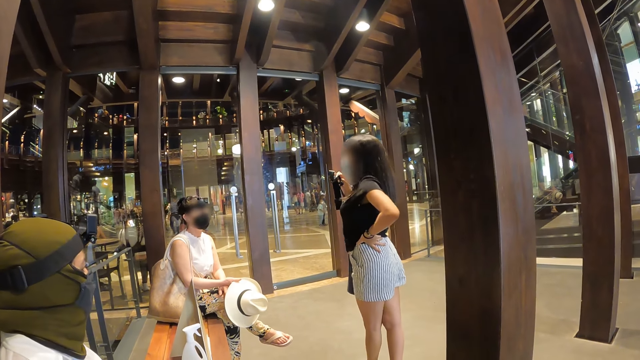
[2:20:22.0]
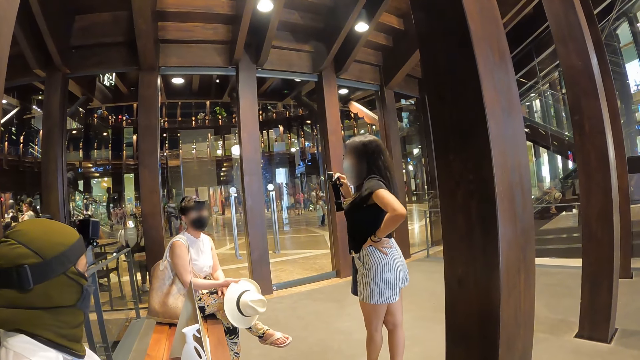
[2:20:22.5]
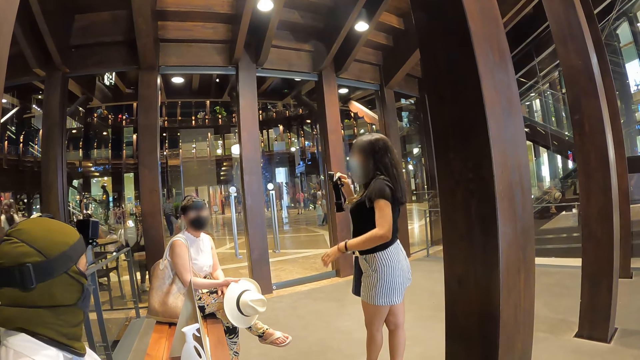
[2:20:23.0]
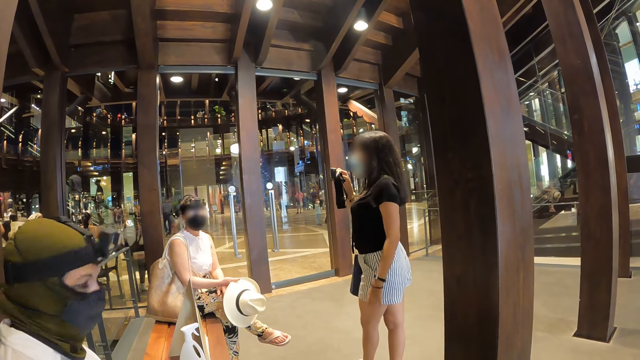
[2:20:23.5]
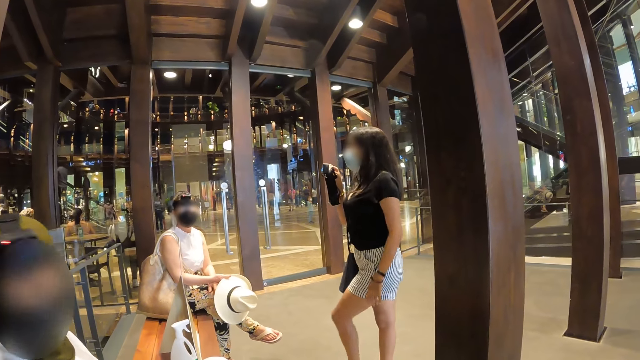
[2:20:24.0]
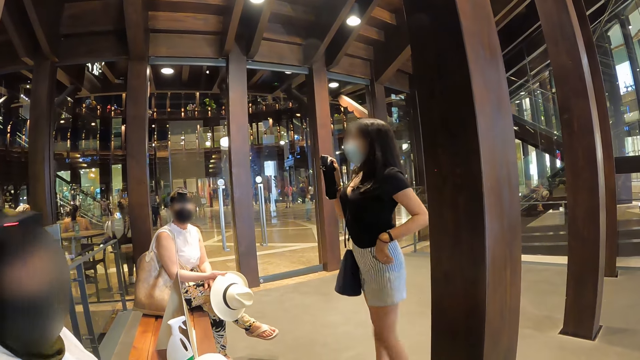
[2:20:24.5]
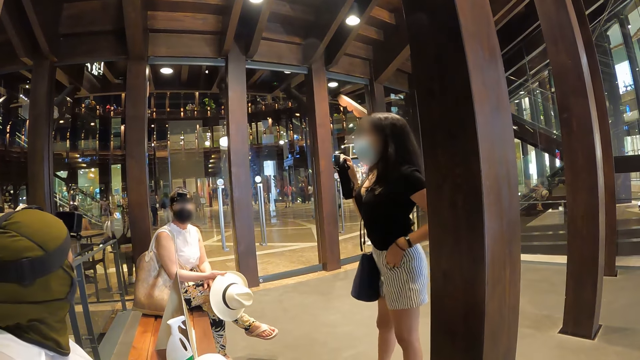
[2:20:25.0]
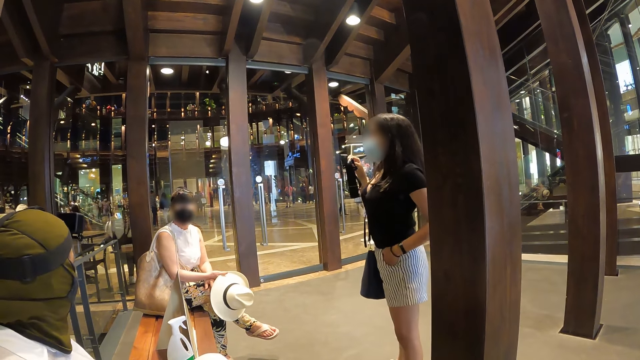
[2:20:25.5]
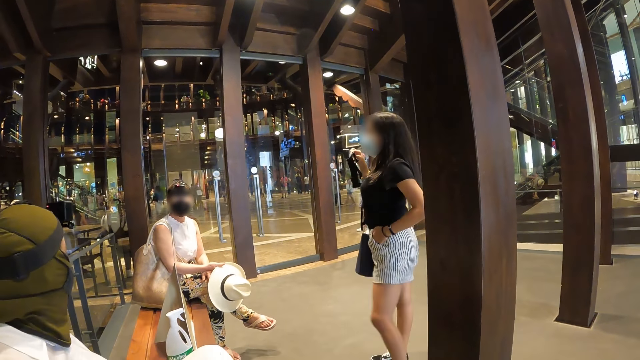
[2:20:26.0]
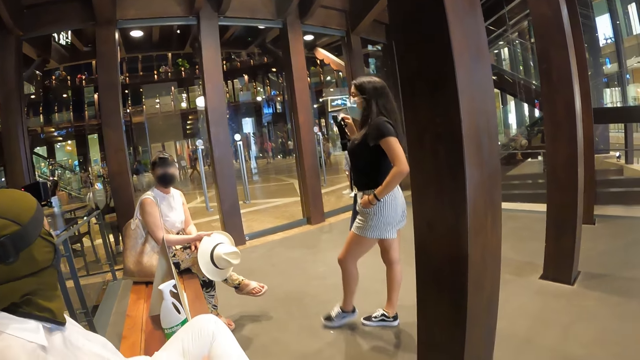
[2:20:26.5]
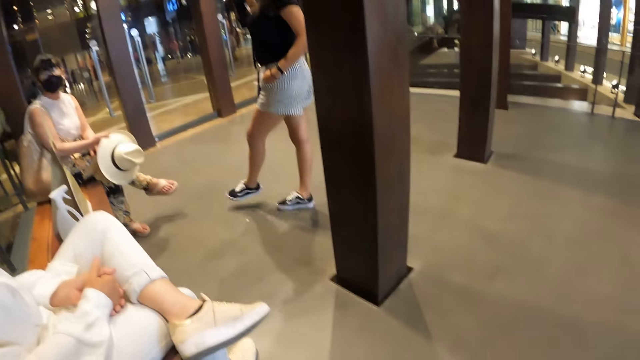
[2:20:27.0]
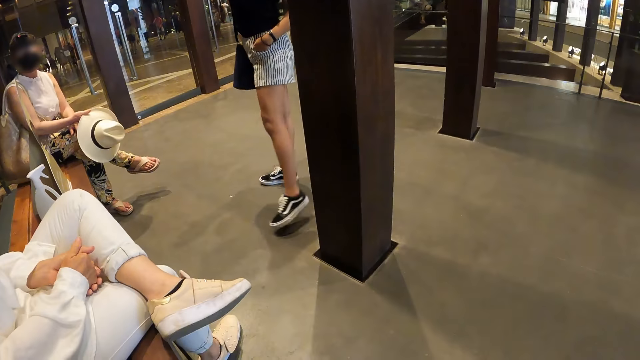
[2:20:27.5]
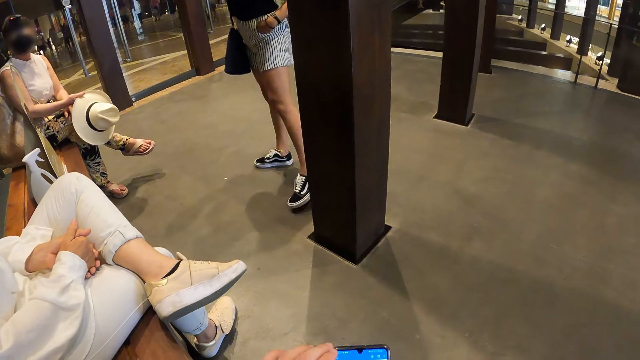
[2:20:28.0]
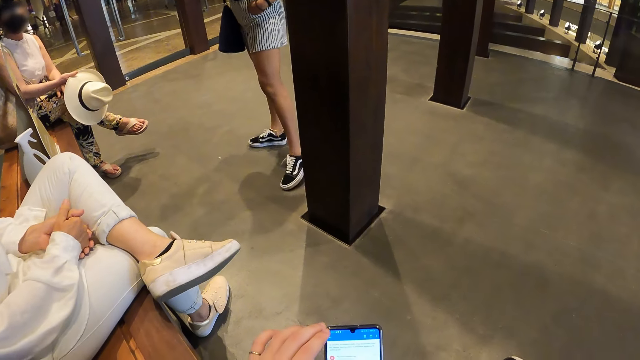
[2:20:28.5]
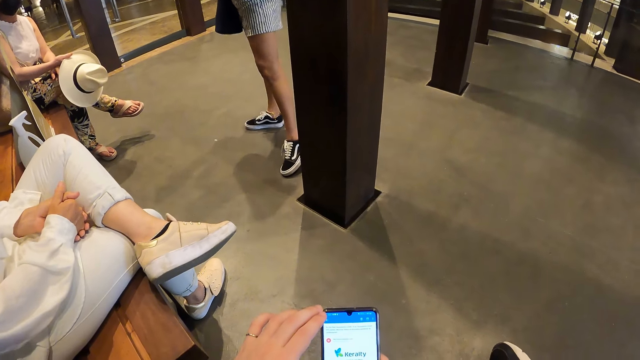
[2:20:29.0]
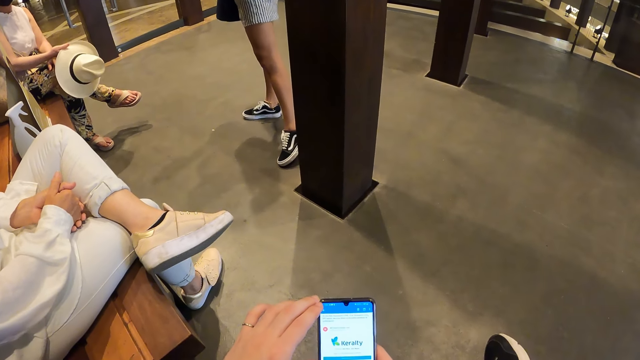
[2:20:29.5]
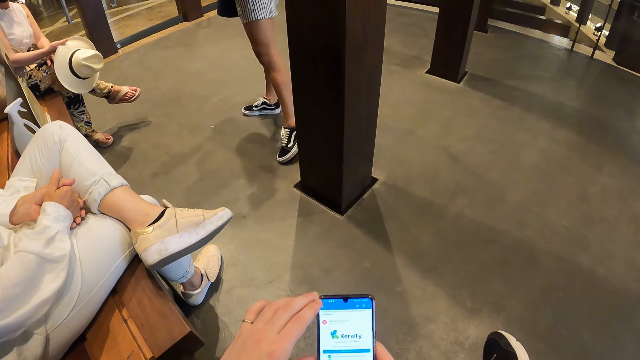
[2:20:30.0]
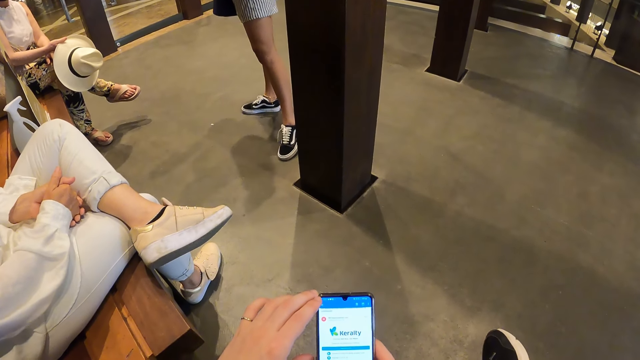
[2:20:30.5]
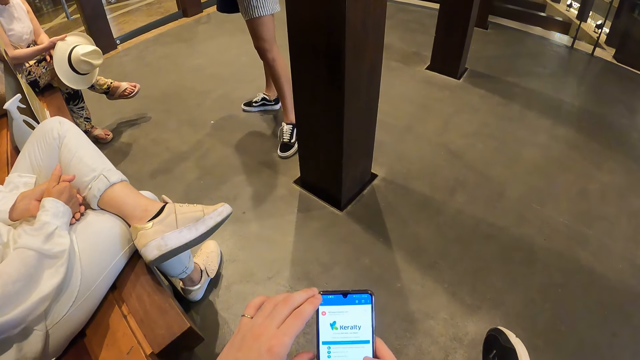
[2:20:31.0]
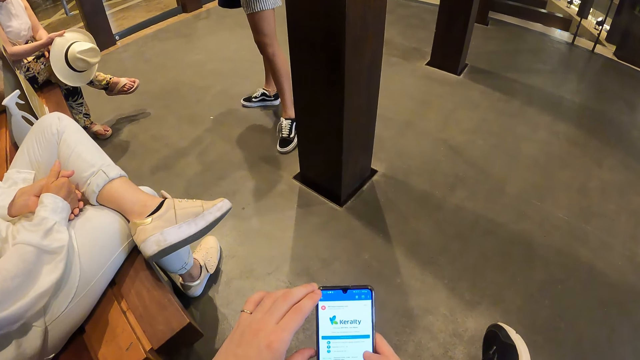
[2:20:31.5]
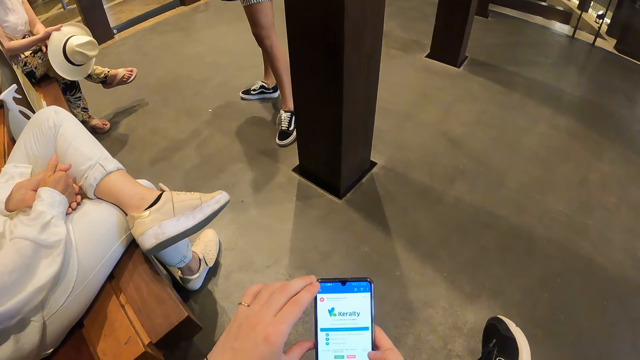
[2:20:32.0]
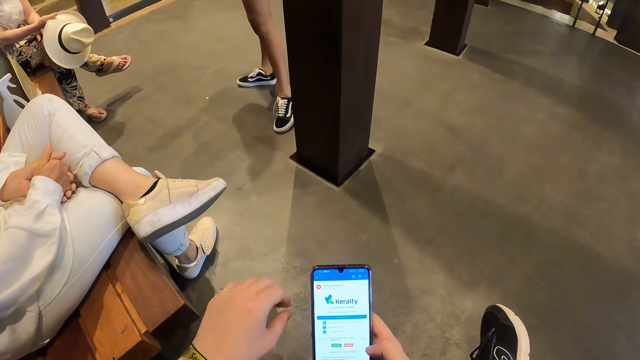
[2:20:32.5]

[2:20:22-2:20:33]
The woman places her left hand into her pocket. The camera wearer operates a phone.

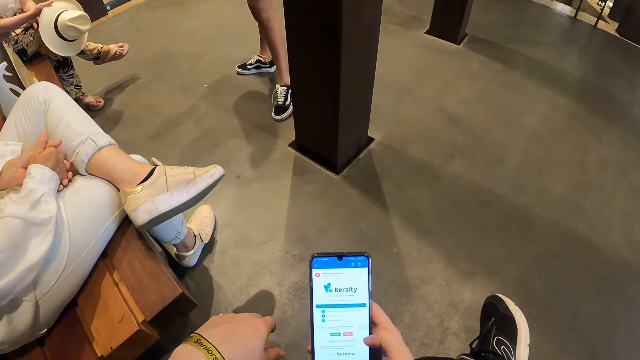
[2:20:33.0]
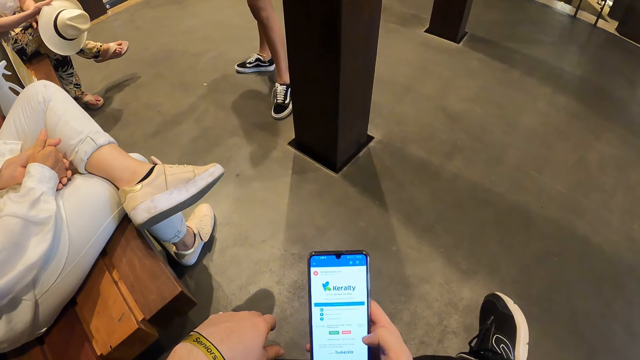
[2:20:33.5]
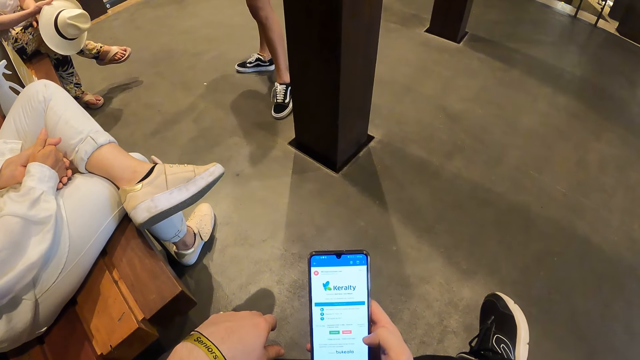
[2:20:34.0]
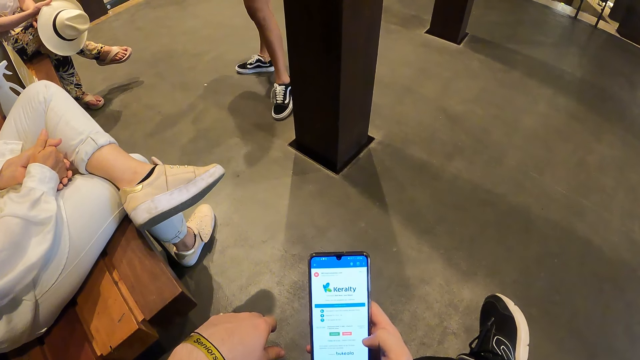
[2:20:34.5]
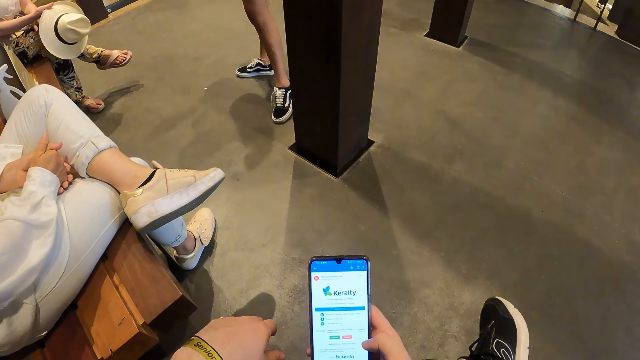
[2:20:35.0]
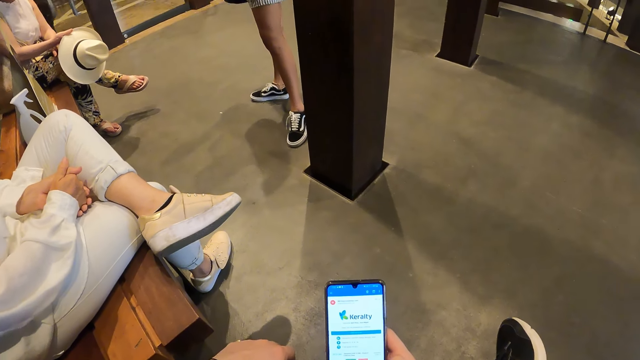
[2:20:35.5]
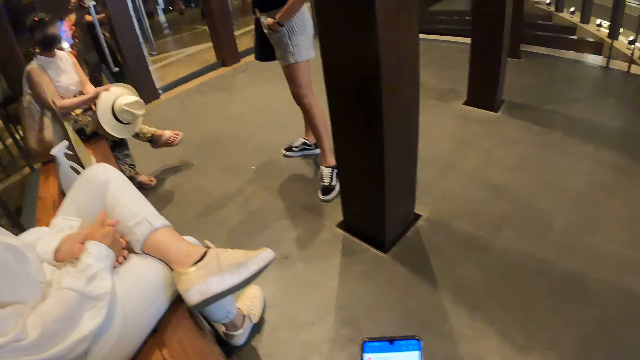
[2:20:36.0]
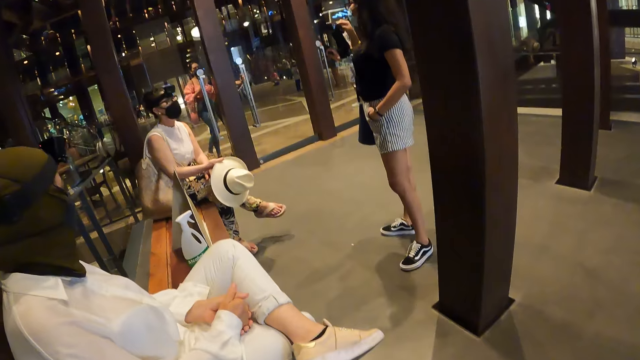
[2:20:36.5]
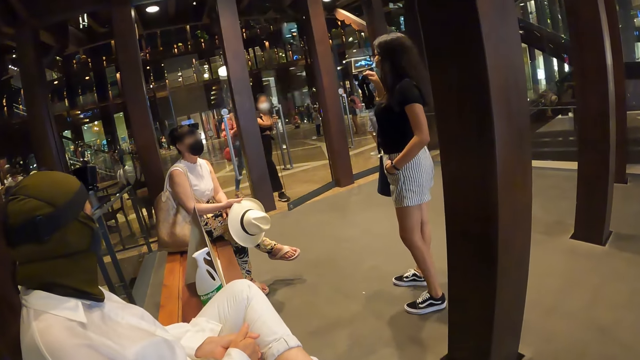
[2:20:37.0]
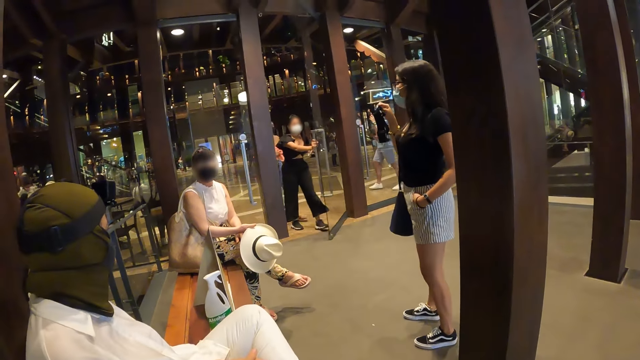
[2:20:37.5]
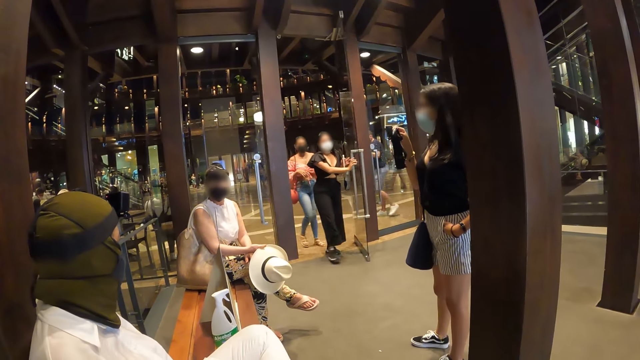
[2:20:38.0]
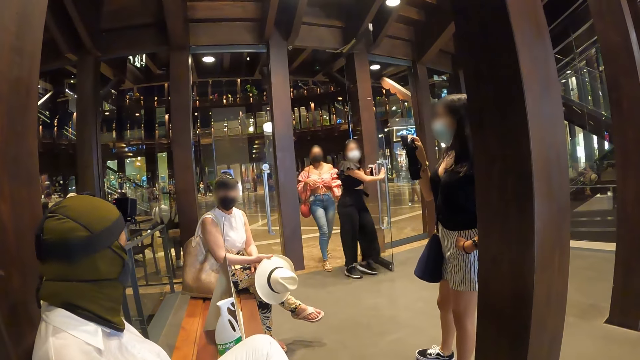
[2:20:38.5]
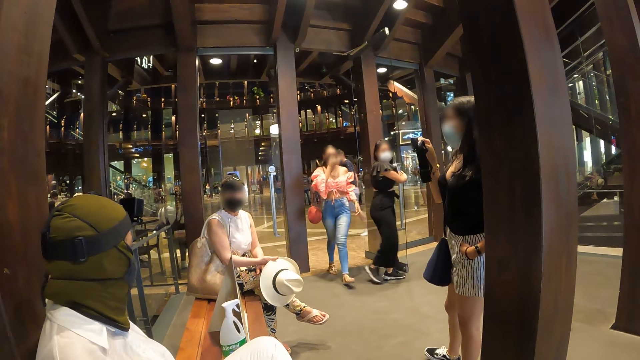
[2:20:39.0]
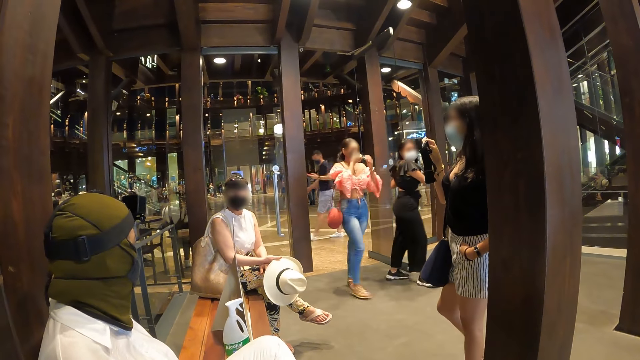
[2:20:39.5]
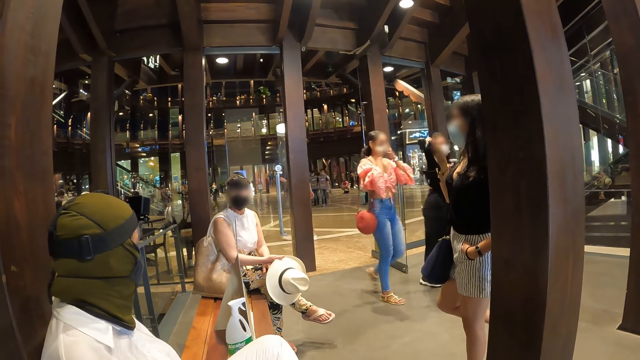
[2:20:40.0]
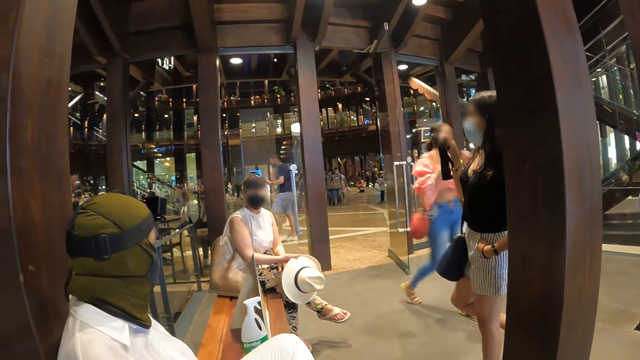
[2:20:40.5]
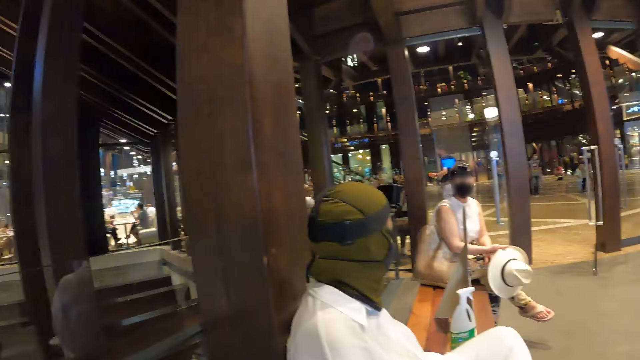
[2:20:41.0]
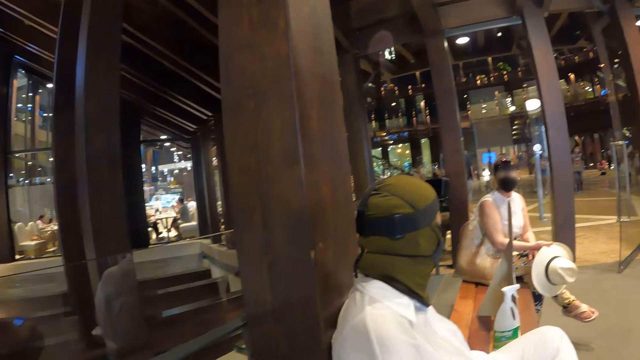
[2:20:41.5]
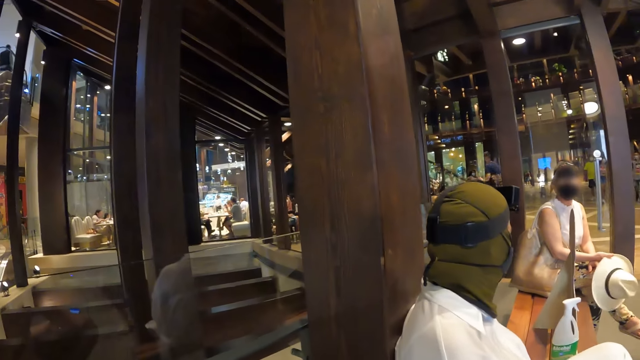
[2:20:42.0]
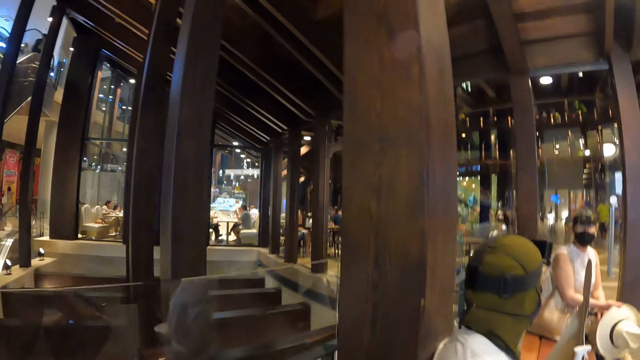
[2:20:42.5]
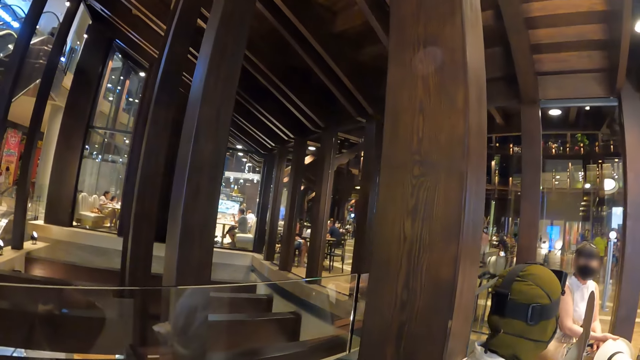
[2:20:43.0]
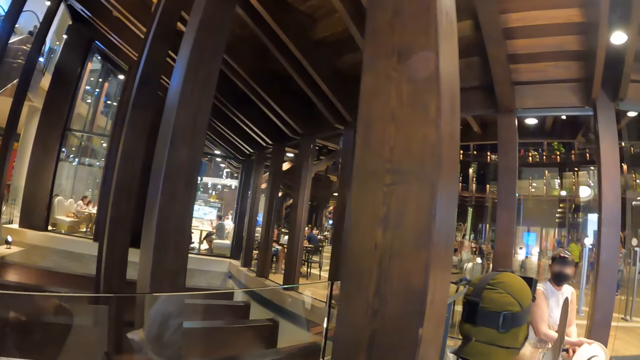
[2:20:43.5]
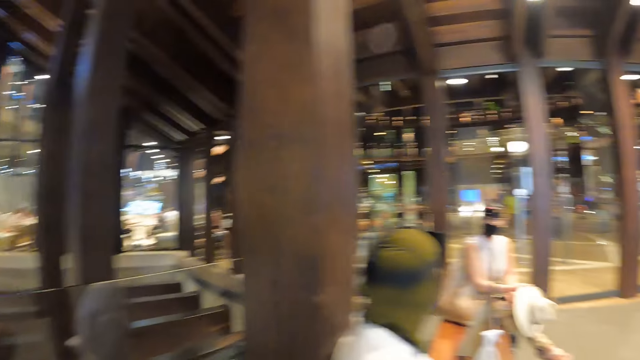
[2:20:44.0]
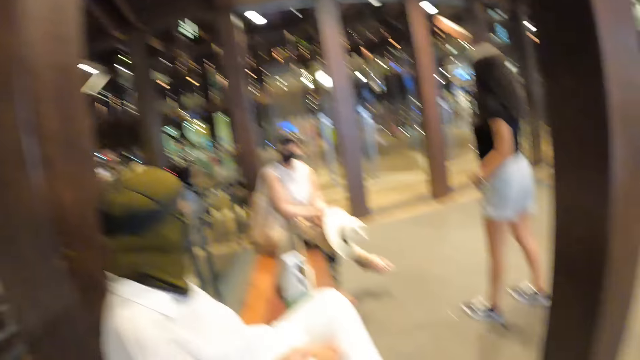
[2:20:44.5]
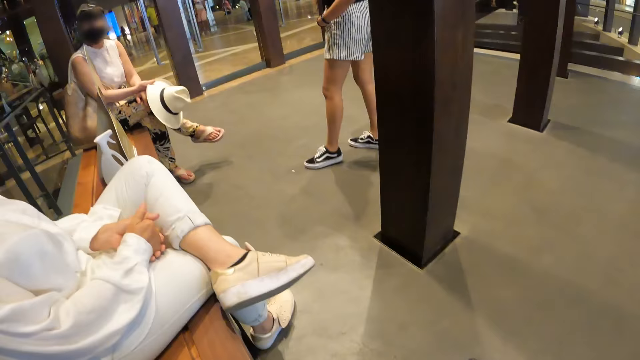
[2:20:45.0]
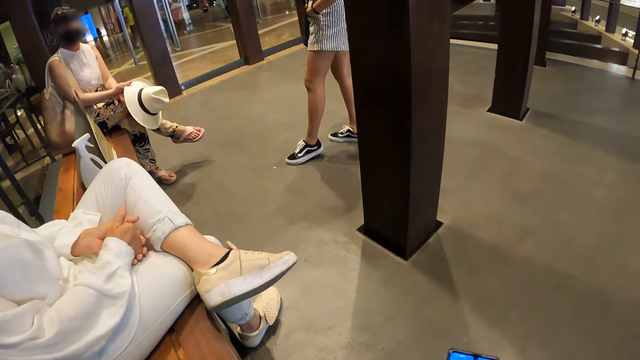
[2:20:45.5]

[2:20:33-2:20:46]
The camera wearer looks at the phone. A woman opens the door with her left hand. The camera wearer looks at the door. Another woman walks into the room. The first woman walks into the room. The other woman adjusts her face mask with both hands. The camera wearer looks round the room.
